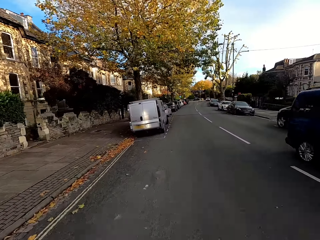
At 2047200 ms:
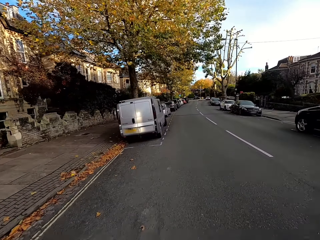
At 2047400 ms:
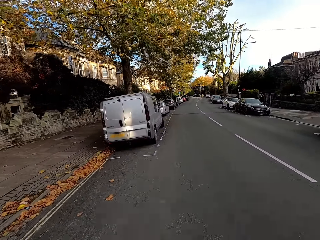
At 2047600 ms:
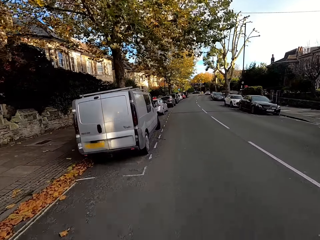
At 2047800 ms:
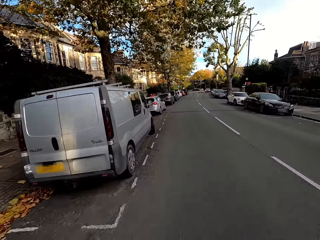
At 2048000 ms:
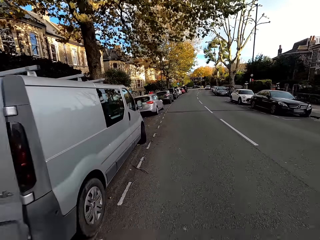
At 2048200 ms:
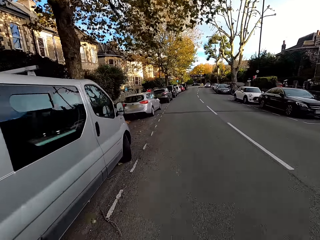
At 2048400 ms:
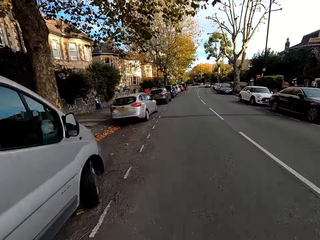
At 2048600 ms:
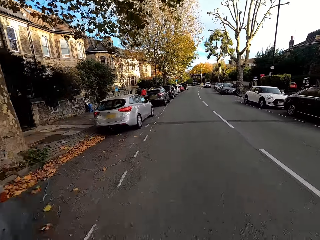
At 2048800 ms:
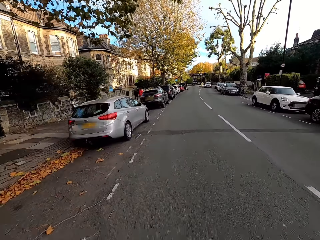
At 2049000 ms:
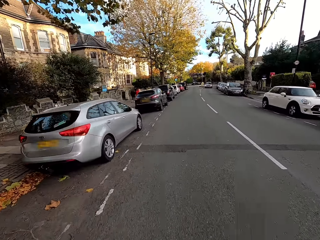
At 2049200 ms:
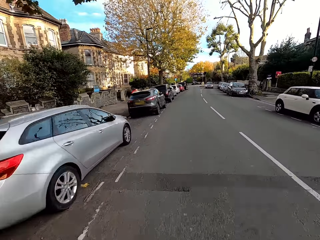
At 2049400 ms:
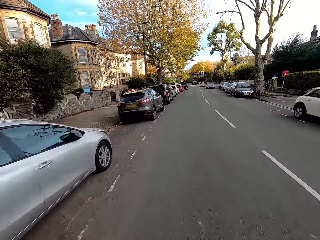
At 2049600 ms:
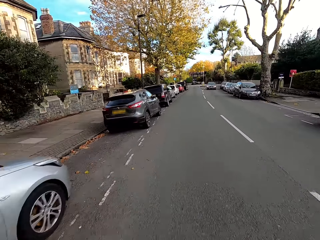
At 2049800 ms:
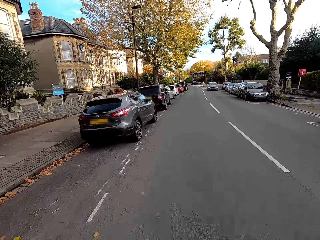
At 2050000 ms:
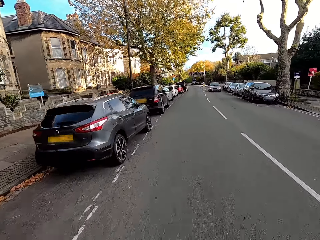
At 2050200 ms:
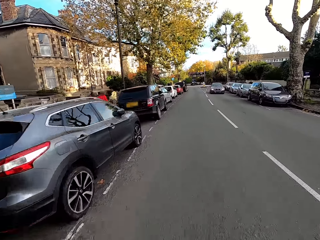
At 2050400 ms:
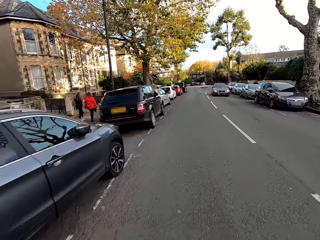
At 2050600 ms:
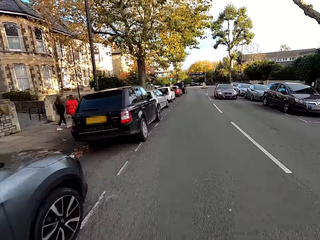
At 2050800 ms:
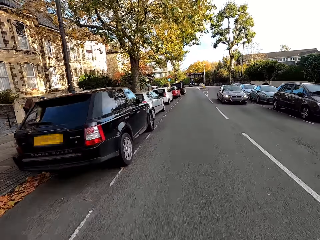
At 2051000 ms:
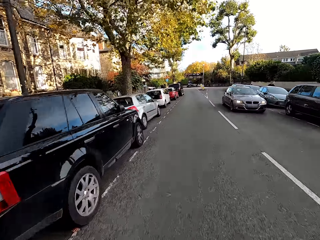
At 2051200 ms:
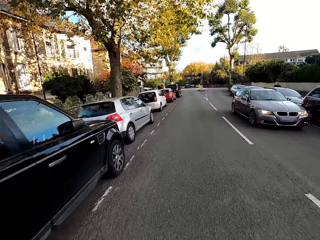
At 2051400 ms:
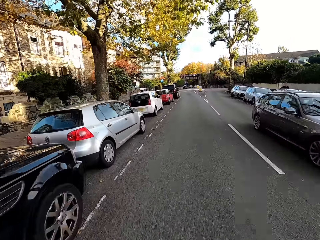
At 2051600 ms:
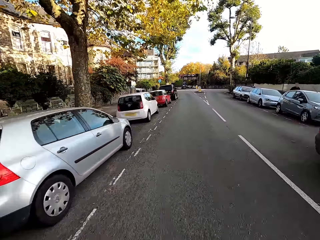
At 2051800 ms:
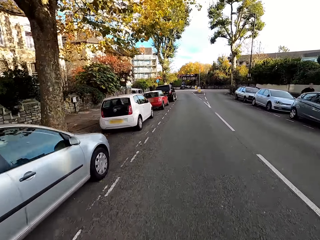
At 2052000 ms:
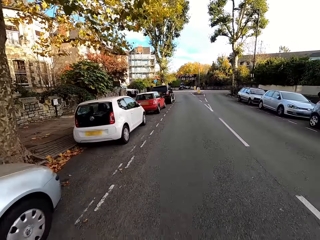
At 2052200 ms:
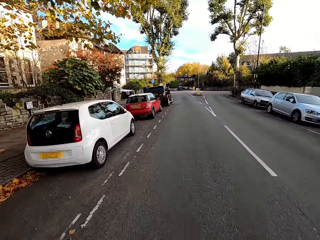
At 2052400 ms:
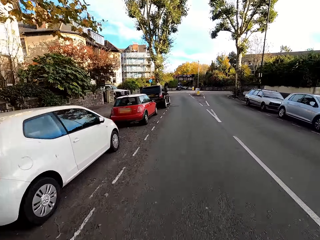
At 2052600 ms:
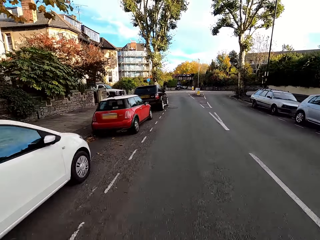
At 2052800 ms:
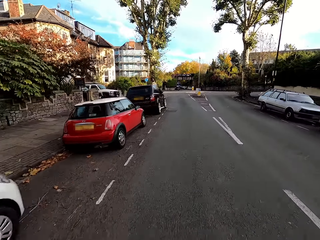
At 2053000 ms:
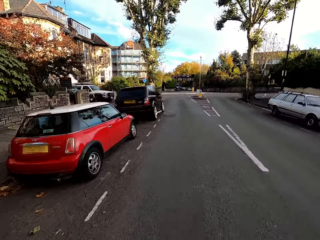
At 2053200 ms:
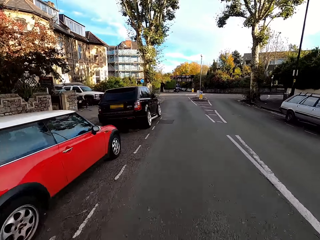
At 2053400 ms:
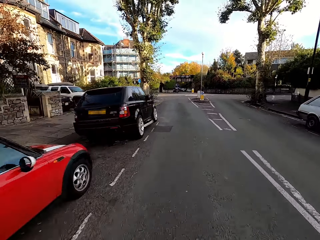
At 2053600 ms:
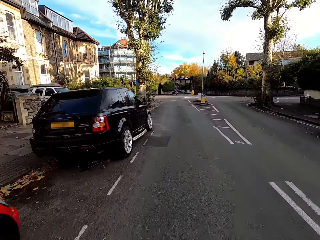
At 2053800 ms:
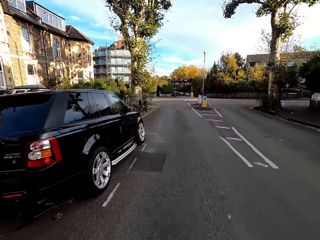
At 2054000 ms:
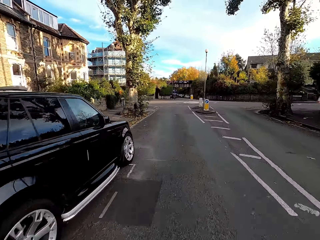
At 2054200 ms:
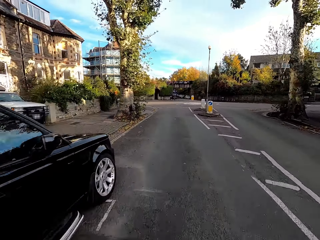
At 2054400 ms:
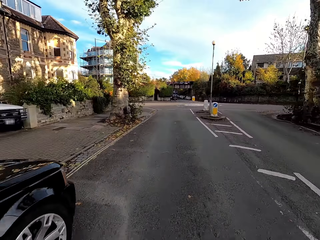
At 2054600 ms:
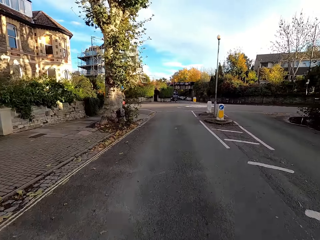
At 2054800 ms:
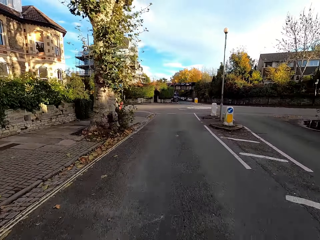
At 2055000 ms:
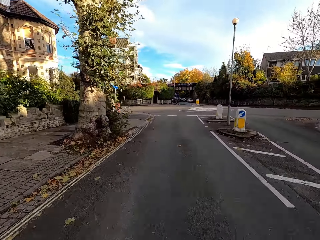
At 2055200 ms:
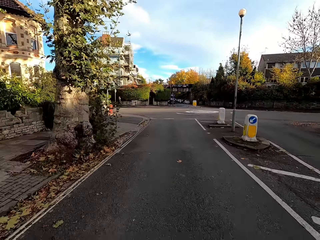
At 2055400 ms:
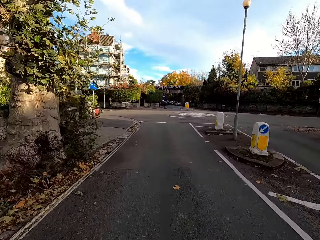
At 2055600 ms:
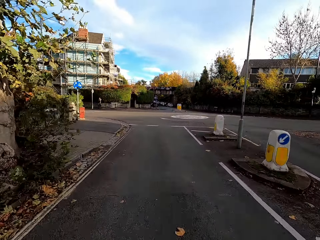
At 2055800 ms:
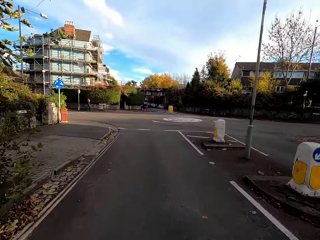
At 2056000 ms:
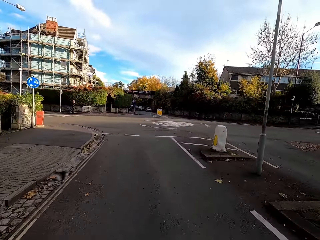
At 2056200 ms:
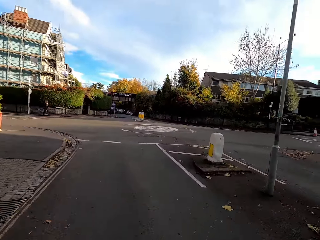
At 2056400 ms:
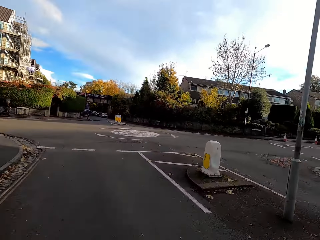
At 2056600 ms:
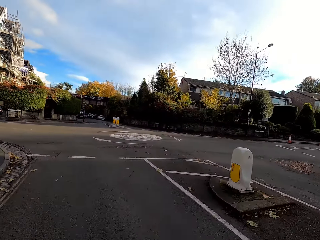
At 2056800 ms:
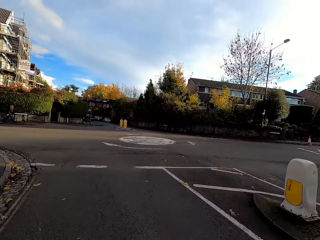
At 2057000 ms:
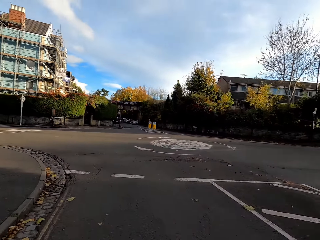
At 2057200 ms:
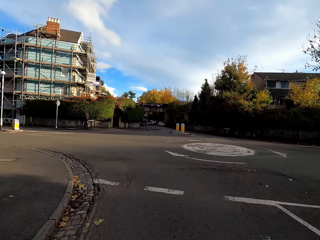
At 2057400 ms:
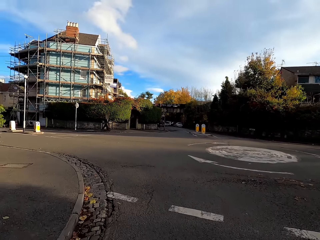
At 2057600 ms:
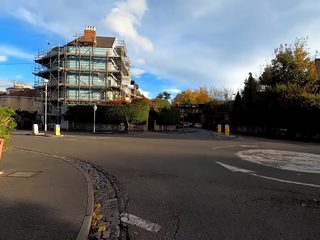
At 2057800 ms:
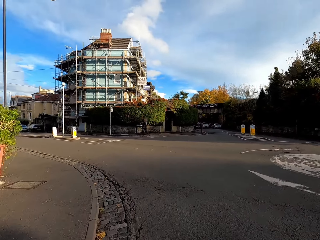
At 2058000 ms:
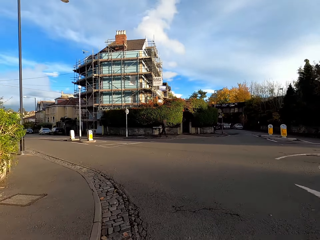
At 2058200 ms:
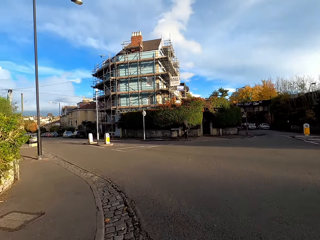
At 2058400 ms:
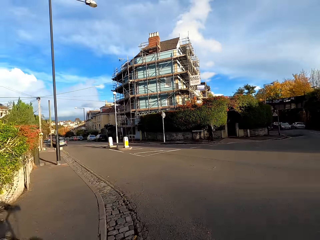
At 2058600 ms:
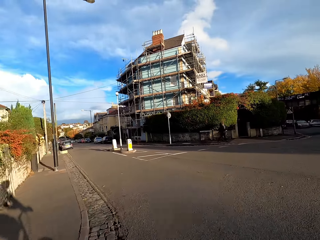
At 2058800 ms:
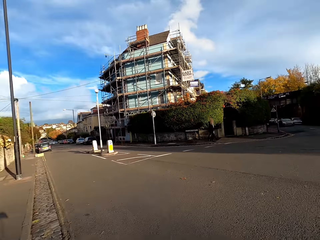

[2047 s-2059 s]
A blue car drives past the camera wearer. An ash car drives past the camera wearer.

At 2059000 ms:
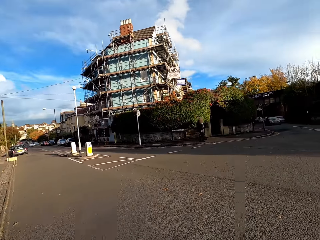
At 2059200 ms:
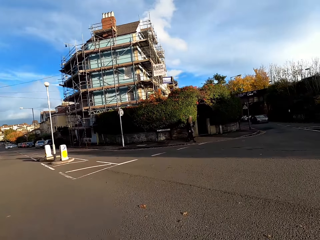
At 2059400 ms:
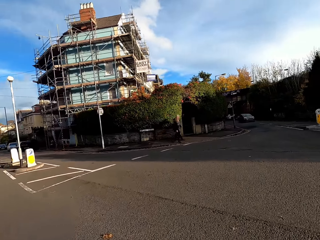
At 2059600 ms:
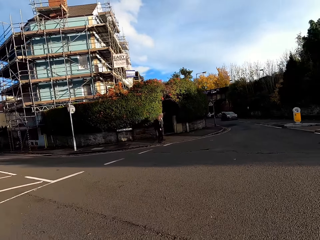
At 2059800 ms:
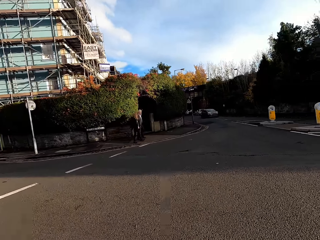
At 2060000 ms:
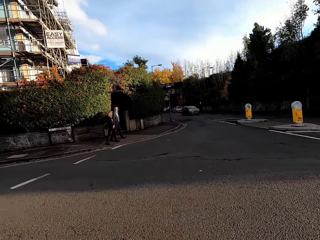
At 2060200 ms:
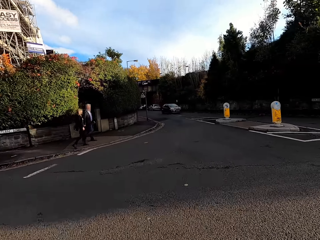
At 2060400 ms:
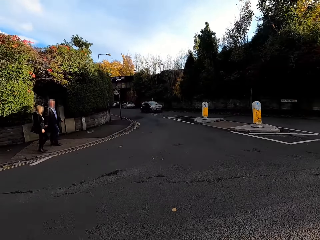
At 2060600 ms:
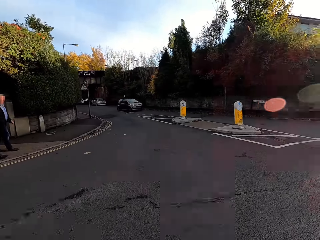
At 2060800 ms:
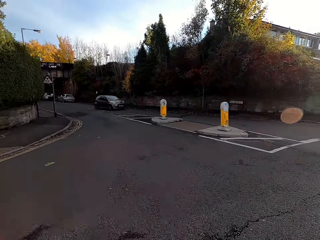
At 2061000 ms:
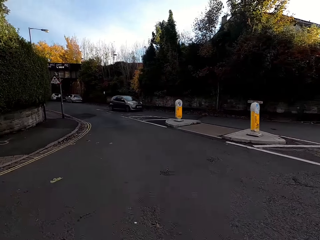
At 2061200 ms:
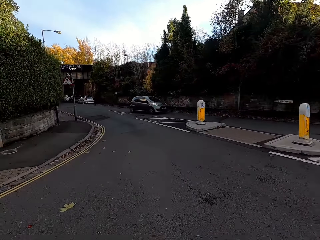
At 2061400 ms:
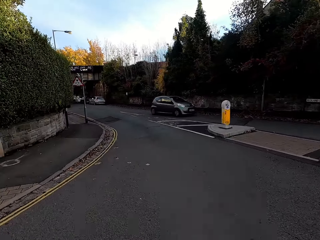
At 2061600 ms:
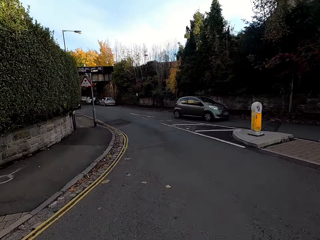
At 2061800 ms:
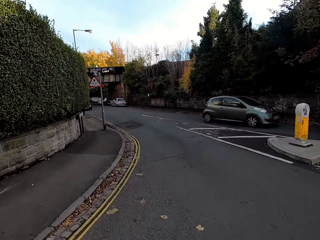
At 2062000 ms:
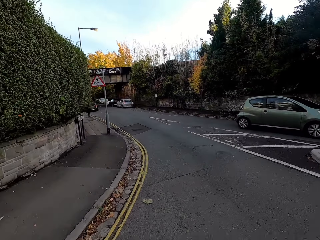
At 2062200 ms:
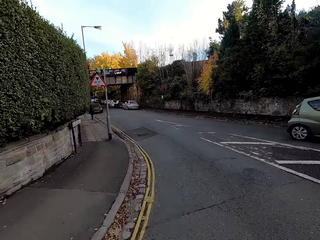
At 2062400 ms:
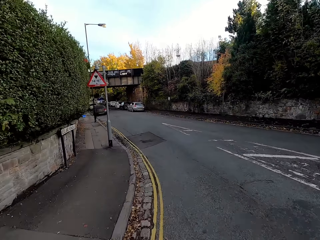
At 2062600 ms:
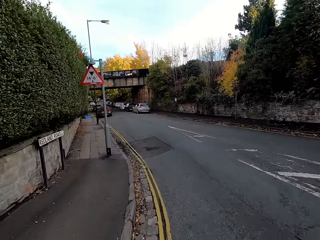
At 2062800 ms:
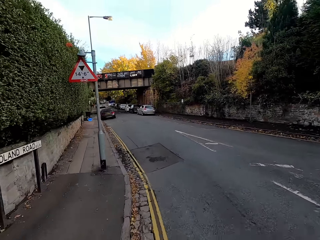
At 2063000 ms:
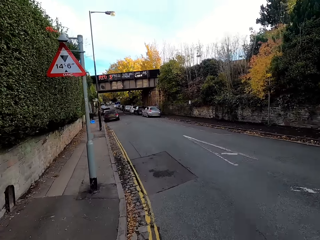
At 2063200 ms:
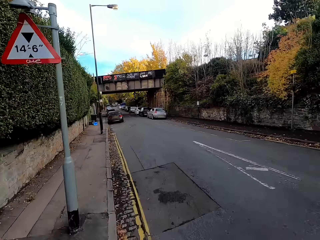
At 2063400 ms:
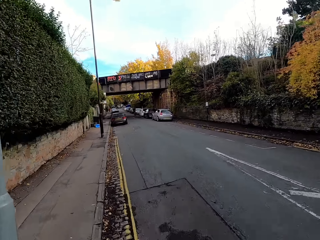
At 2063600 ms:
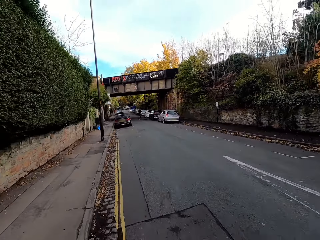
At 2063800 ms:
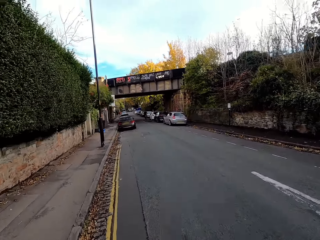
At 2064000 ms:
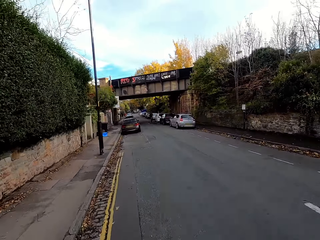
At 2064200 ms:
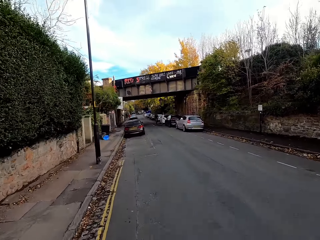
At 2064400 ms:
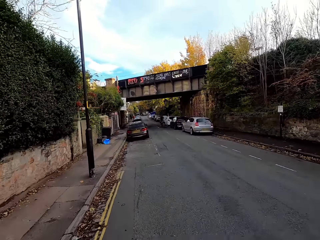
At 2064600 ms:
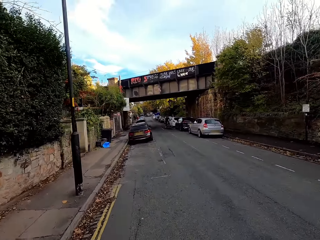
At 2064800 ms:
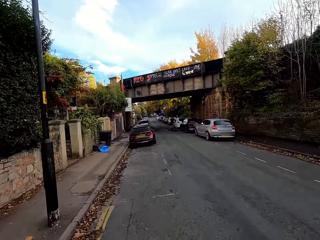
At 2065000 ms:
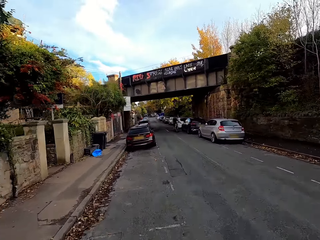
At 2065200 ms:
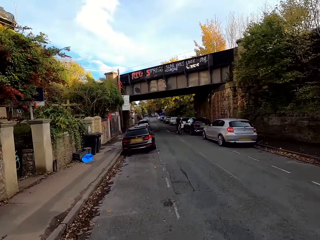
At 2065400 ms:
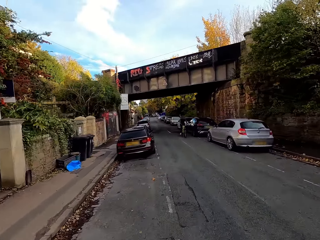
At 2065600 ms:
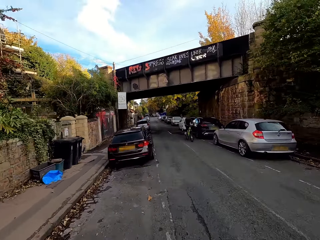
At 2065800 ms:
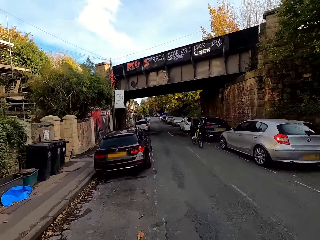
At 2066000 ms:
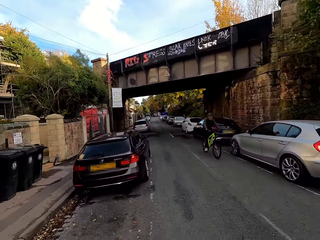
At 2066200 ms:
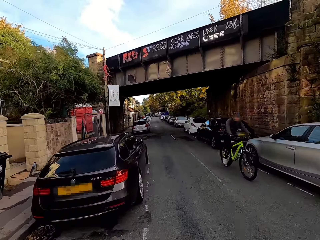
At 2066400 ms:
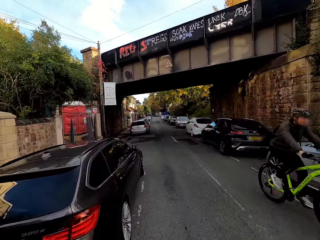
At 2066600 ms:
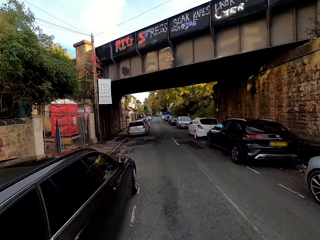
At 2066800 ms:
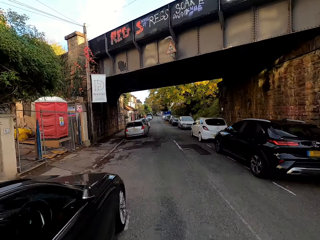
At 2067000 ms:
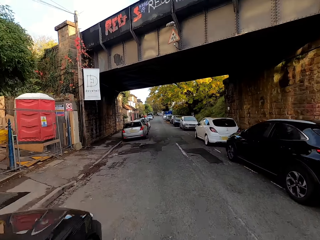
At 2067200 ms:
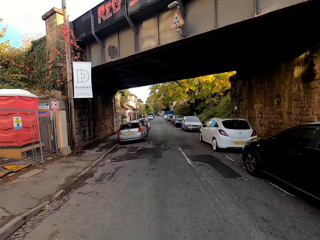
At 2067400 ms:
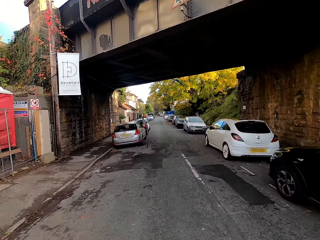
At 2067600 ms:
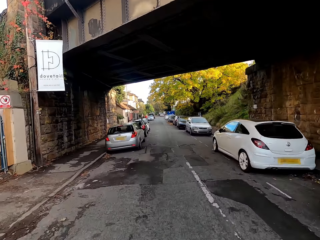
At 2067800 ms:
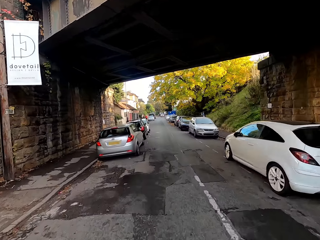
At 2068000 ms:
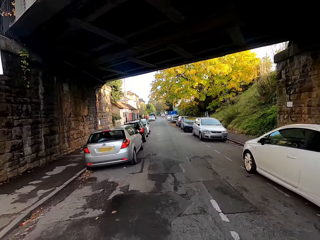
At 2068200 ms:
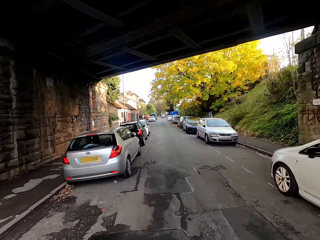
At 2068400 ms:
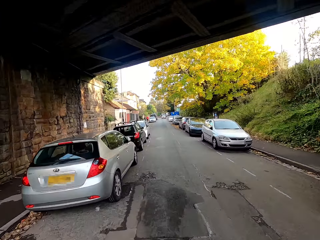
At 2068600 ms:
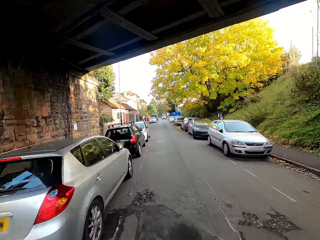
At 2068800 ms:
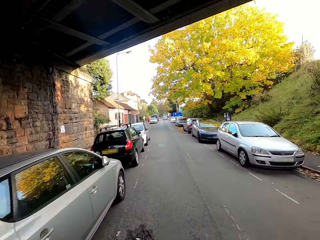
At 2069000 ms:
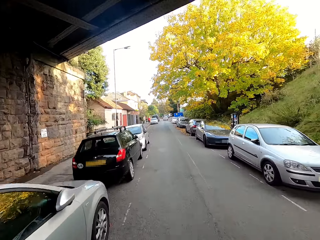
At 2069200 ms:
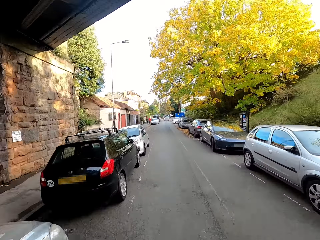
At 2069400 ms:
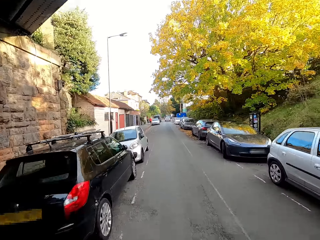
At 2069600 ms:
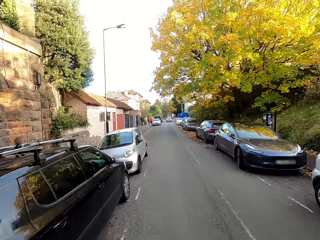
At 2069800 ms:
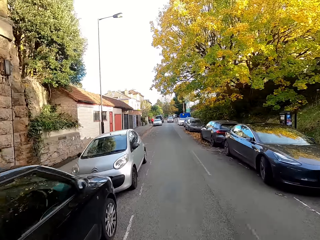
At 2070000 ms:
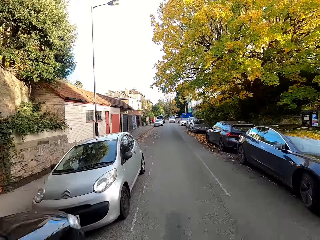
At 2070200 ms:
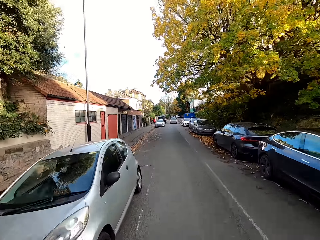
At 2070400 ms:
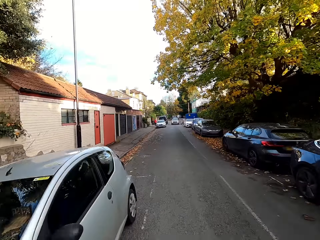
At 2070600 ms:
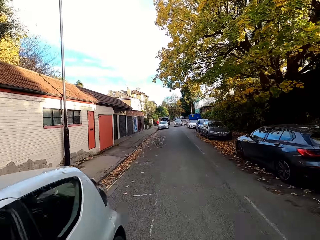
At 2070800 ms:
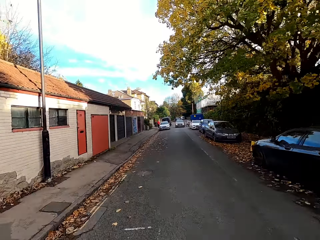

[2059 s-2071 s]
A green car drives past the camera wearer. A cyclist rides past them.
